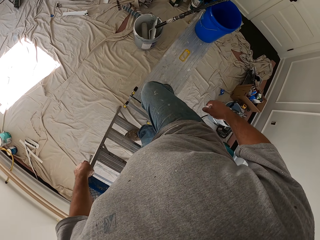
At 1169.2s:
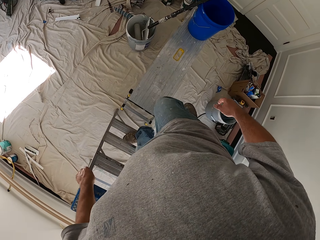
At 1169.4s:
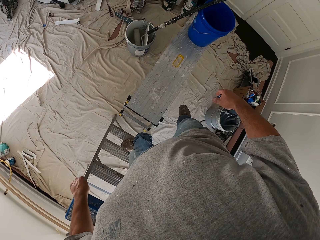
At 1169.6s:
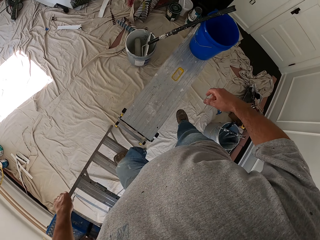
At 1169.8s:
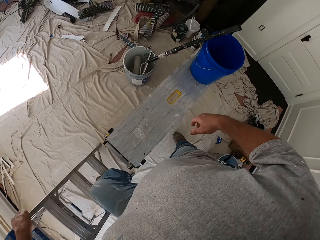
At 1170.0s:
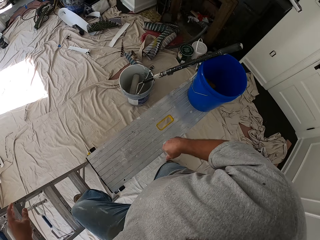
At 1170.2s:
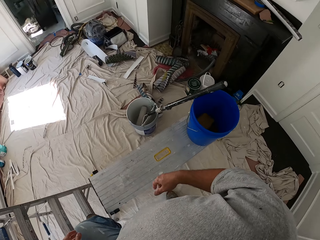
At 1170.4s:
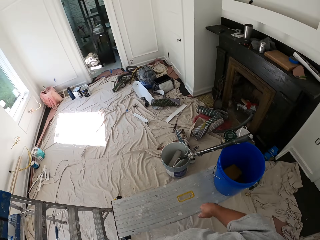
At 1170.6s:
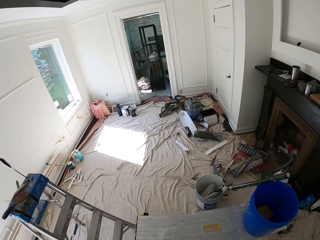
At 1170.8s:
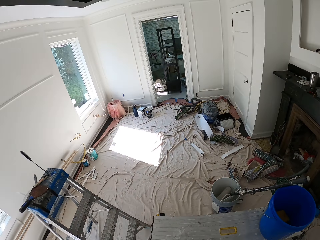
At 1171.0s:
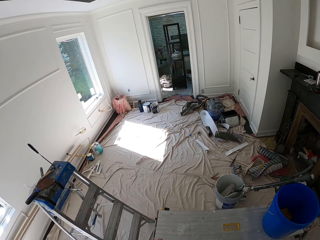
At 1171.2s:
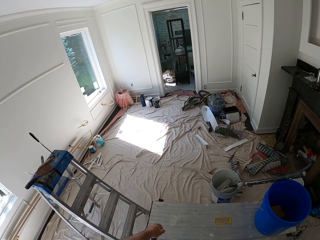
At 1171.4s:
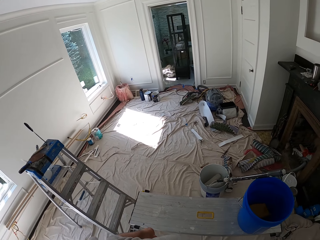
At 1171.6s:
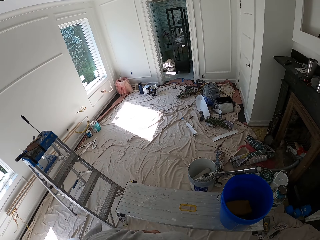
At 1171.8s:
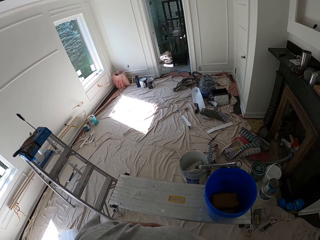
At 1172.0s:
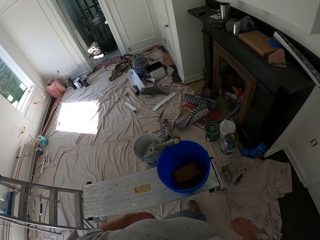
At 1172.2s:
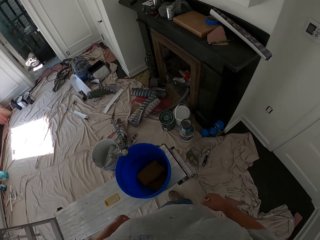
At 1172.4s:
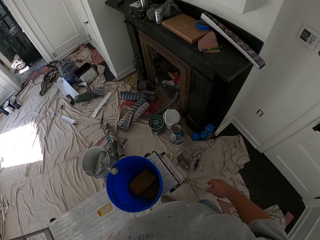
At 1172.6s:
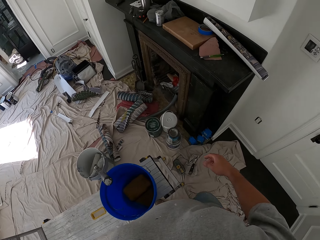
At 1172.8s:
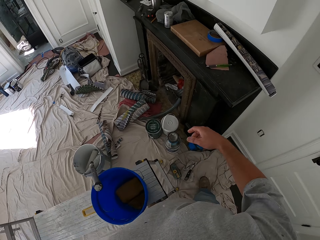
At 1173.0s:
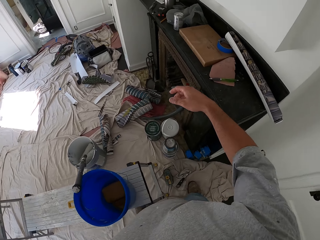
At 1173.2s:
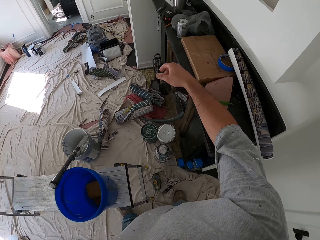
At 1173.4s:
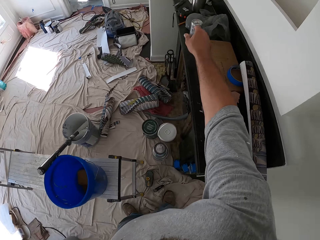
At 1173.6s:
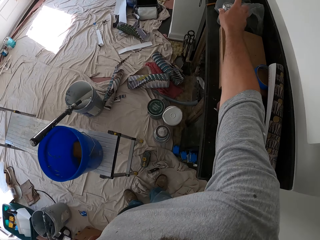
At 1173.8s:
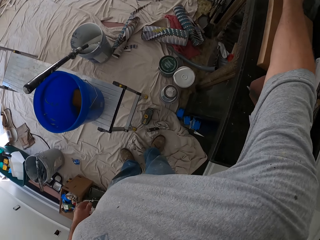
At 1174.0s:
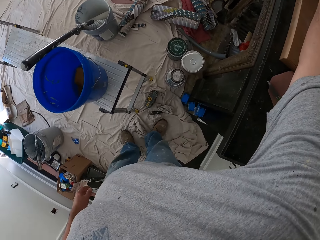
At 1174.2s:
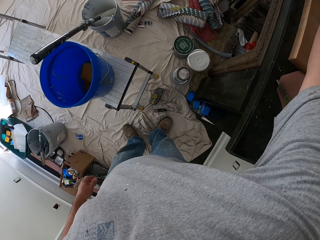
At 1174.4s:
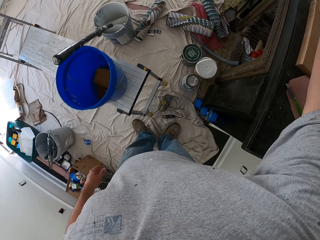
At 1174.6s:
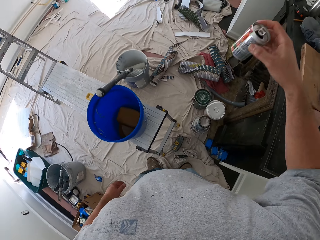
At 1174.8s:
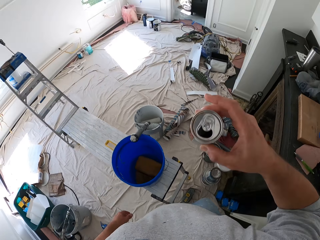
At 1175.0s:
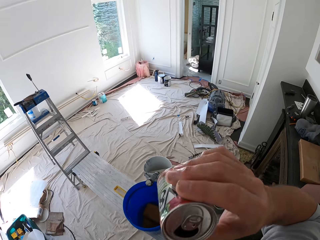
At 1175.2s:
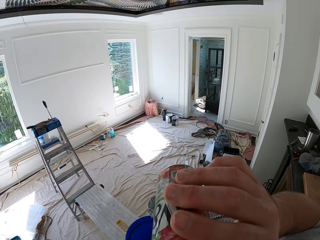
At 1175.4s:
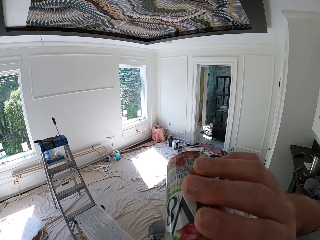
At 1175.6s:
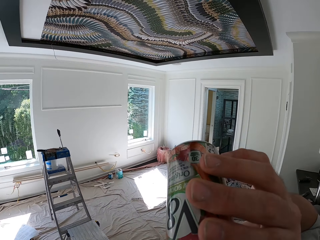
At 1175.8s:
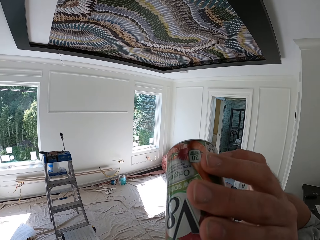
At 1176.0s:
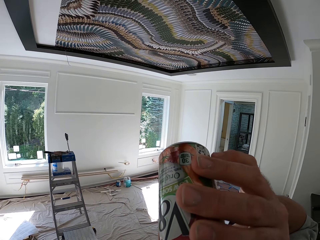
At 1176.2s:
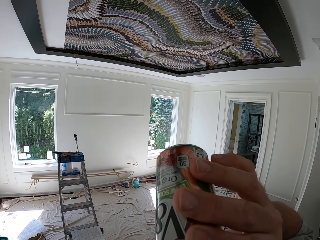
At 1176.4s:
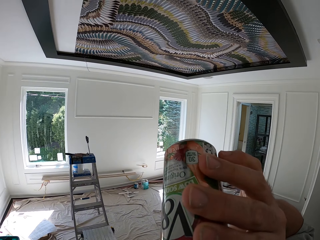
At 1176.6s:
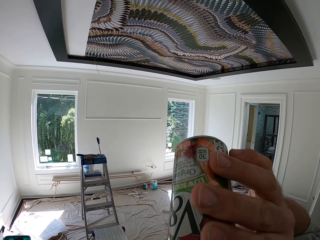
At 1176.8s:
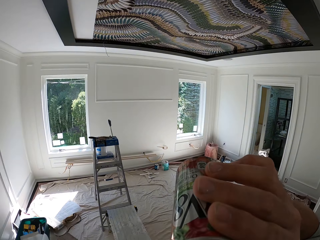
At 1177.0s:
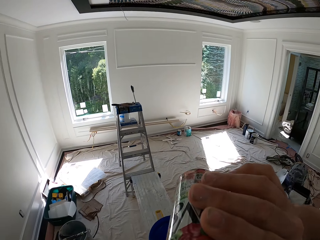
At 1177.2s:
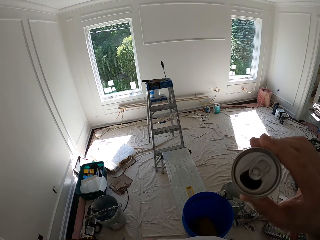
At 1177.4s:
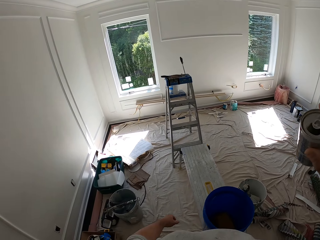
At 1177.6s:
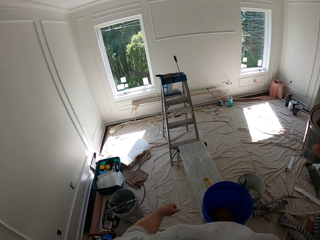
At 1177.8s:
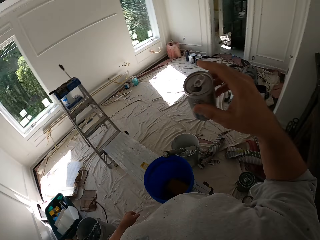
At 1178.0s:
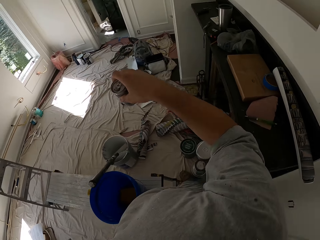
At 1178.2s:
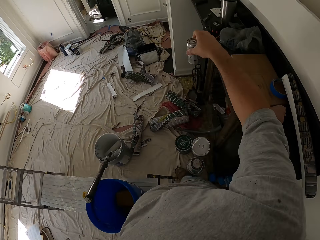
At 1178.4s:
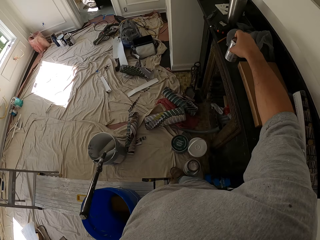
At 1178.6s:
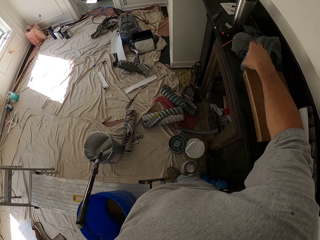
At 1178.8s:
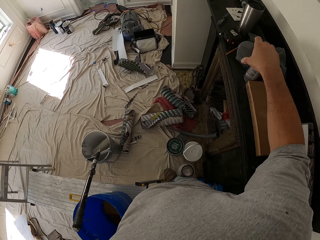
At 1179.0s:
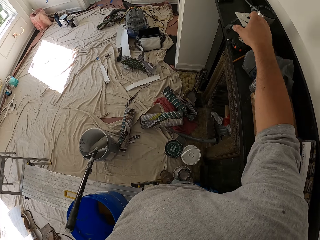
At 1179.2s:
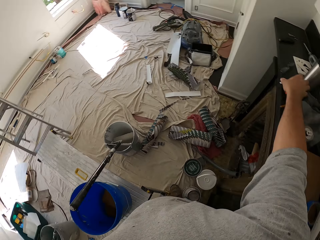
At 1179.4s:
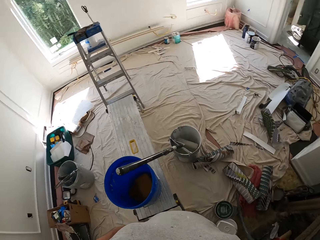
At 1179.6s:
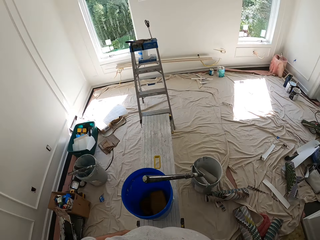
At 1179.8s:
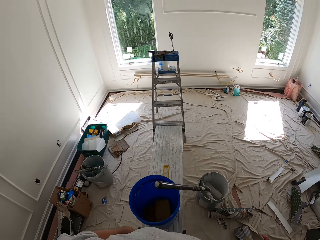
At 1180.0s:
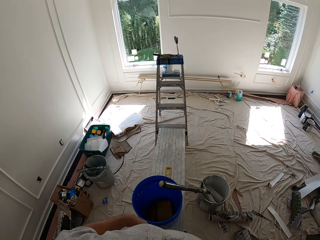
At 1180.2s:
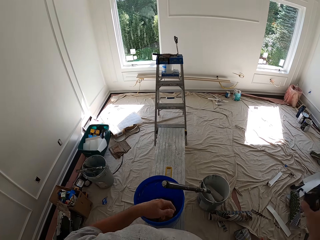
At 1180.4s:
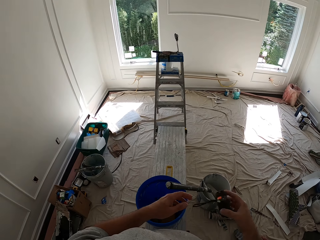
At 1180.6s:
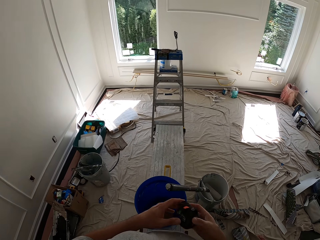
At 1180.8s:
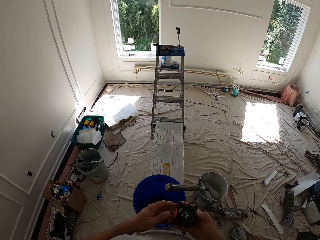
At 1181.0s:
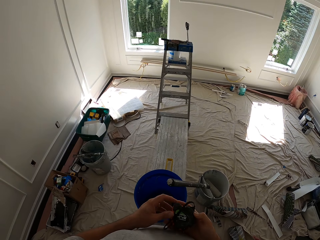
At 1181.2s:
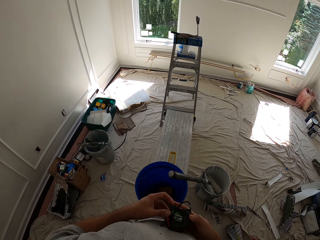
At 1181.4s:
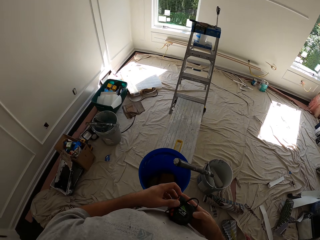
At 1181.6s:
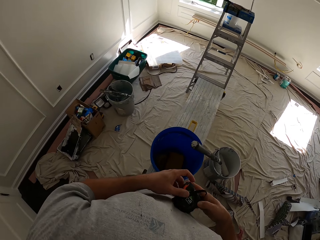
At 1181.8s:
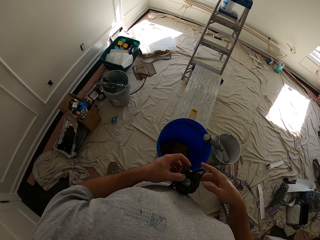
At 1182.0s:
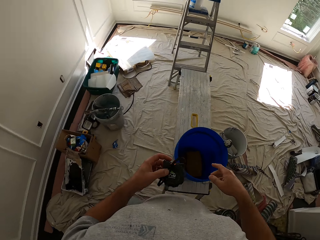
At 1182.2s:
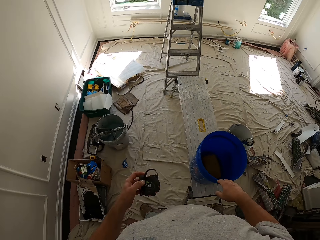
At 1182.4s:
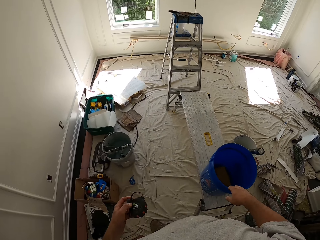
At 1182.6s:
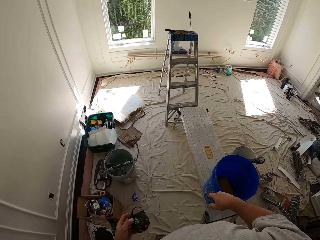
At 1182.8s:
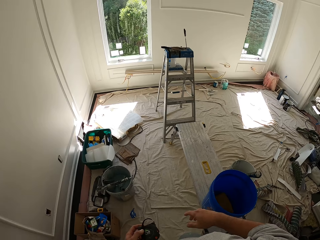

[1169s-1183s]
The camera wearer gets off the work bench. He walks around the room. He picks up a can from a shelf. He drinks from the can. He puts the can on the table. He picks up a tape rule from the shelf with his right hand. He passes the tape rule from his right hand to his left hand.

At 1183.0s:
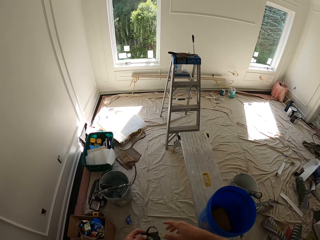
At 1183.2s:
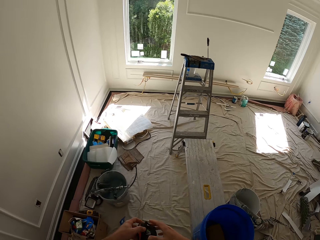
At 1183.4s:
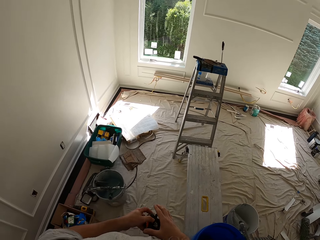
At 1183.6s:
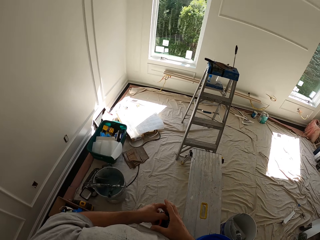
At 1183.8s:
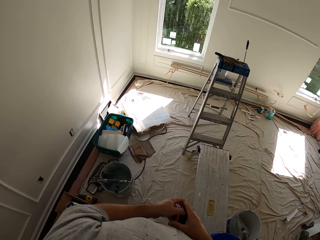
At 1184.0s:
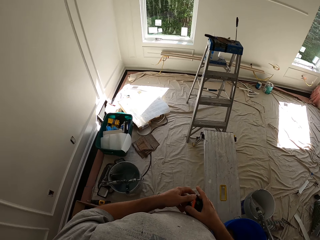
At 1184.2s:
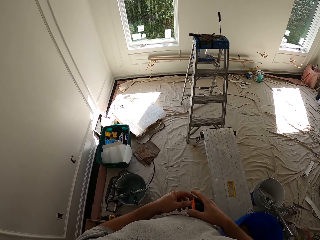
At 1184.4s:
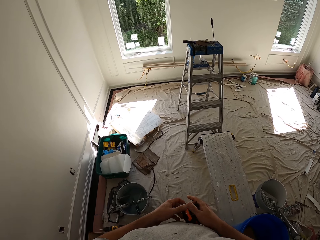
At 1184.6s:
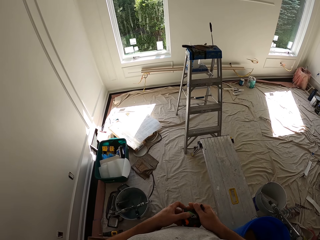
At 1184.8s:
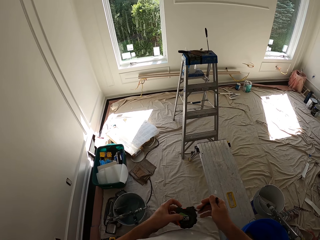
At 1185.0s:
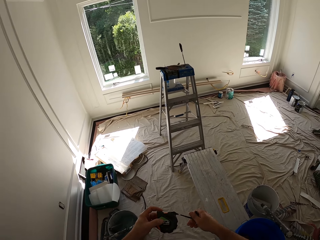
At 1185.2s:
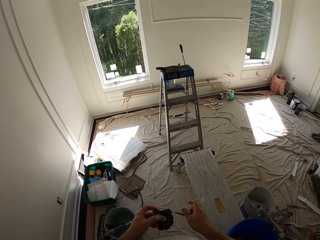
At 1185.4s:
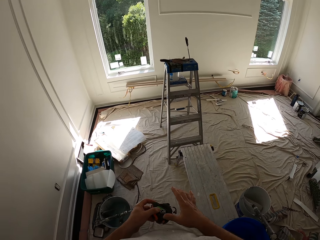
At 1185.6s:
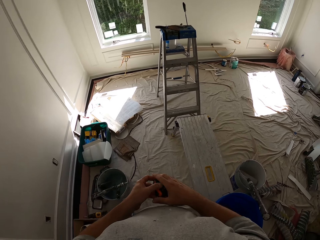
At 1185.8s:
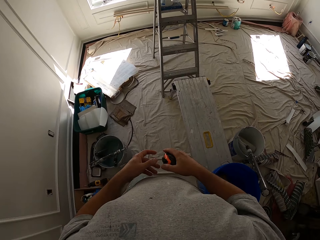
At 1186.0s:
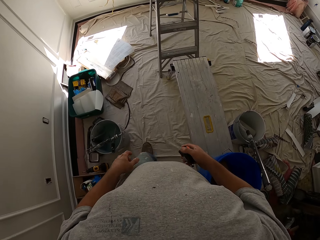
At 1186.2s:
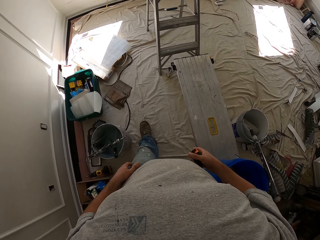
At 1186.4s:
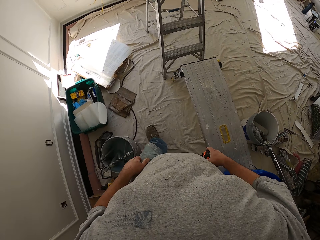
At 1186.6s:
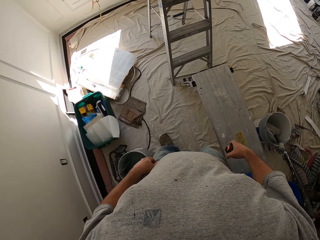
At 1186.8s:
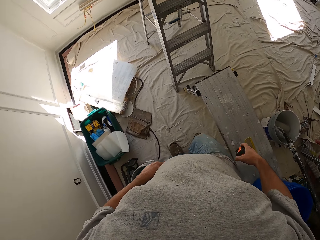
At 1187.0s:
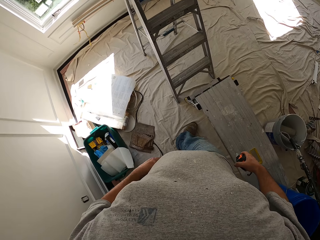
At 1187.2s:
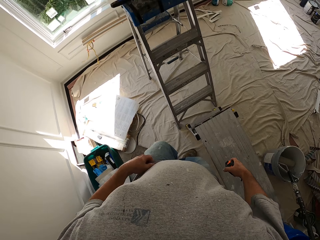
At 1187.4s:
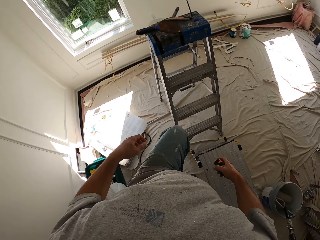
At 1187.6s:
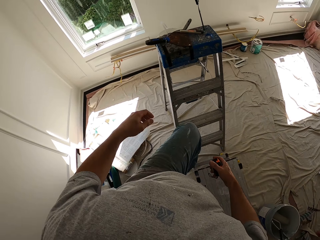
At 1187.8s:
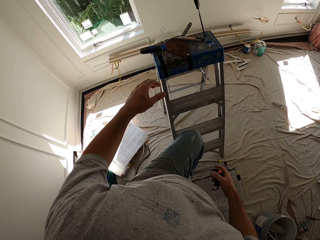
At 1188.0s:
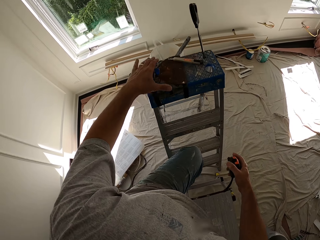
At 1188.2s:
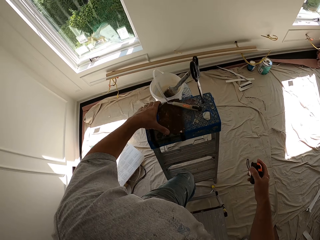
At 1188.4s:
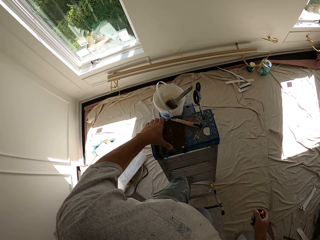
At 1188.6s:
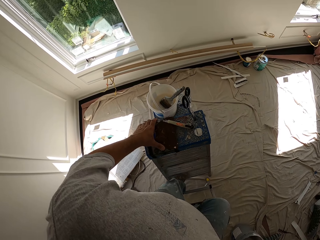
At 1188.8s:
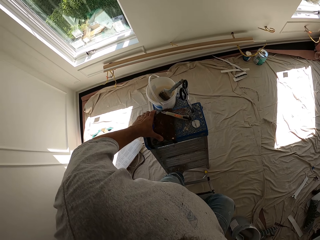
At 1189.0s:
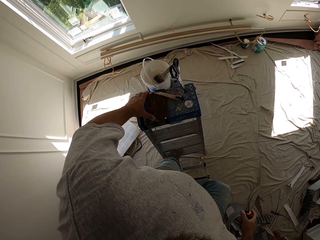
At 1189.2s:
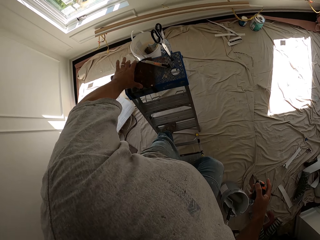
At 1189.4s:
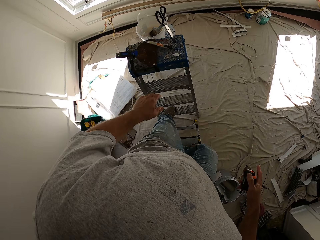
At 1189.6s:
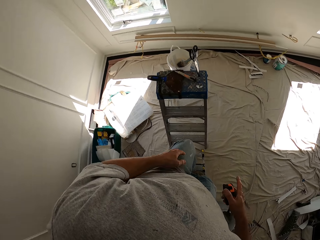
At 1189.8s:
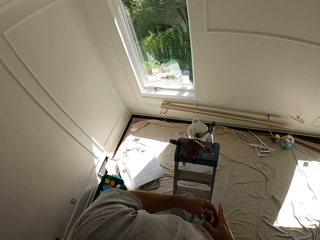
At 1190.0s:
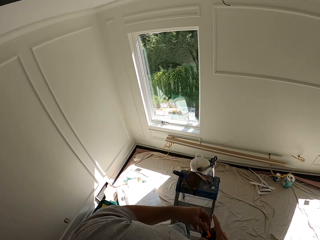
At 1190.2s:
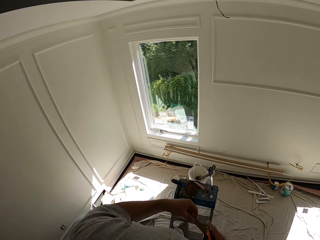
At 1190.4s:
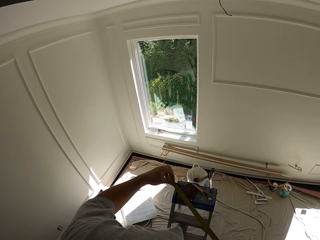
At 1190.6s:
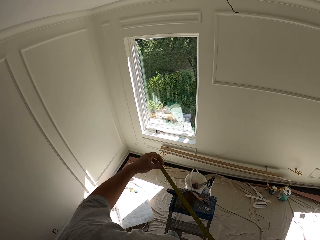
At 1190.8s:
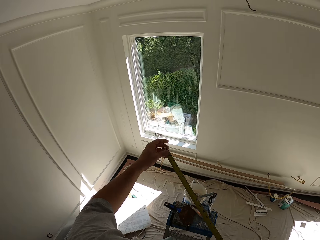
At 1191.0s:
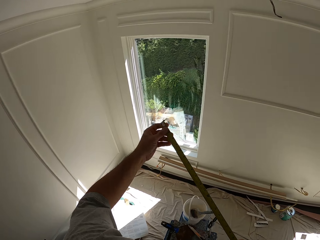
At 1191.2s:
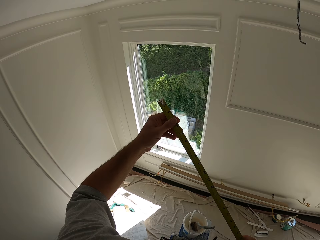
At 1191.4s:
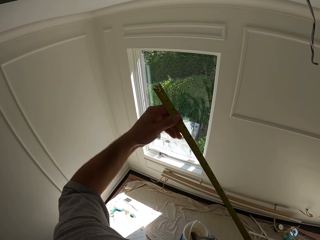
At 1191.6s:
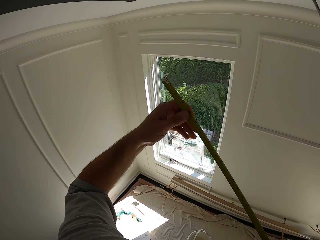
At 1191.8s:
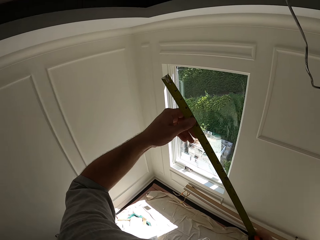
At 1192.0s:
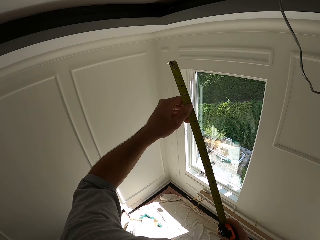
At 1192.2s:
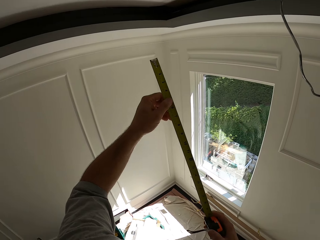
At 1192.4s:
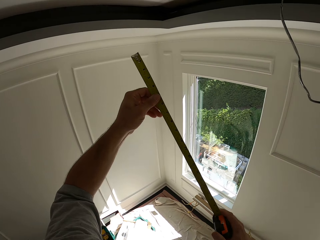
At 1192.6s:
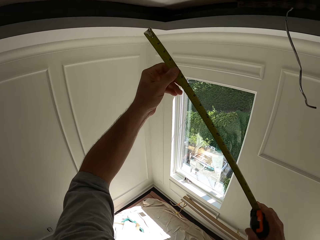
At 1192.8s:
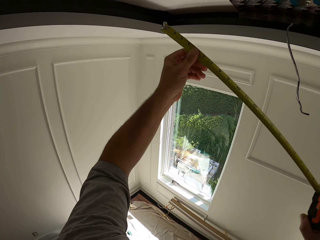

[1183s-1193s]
The camera wearer walks around the room. He adjusts the tape rule or tape measure with his hands. He passes the tape rule from his left hand to his right hand. He climbs the work bench and the ladder, and holds the ladder with his left hand. He pulls the tape measure. He holds the tape rule with both hands.
